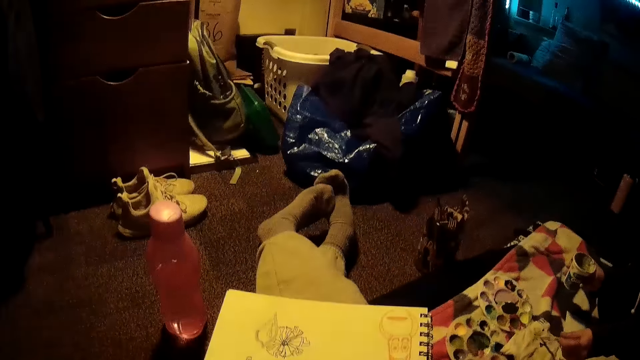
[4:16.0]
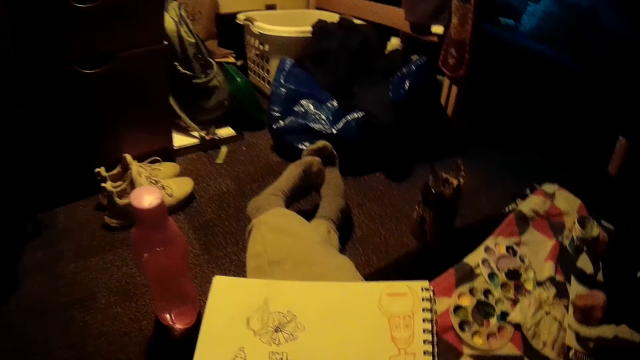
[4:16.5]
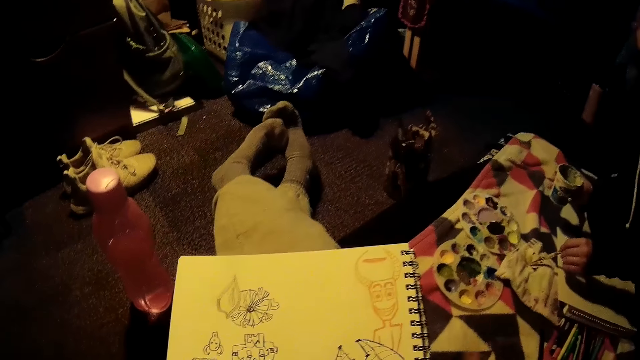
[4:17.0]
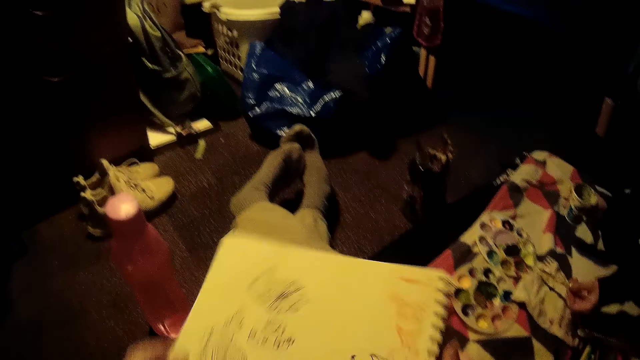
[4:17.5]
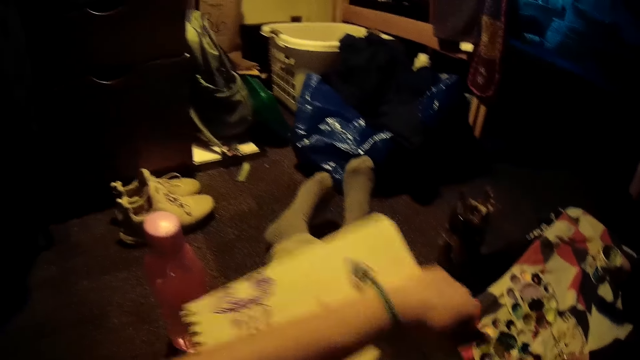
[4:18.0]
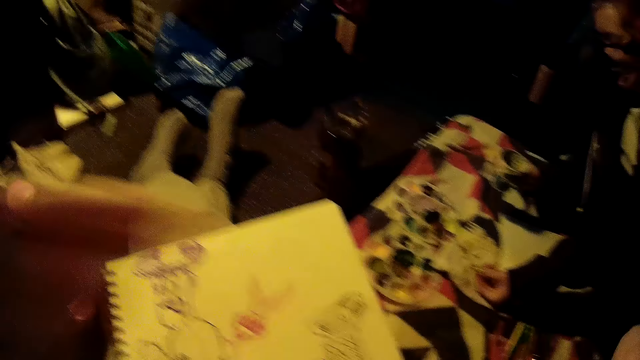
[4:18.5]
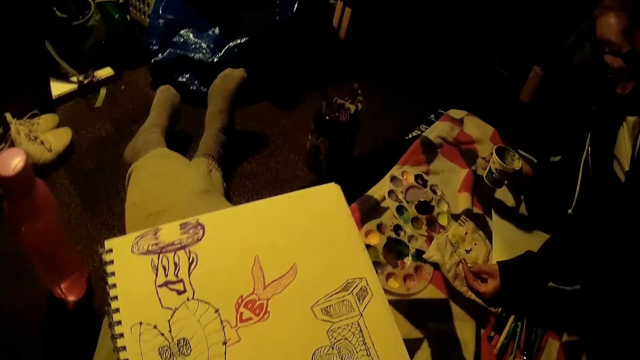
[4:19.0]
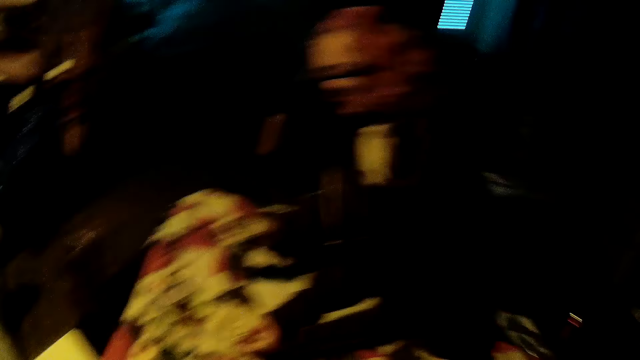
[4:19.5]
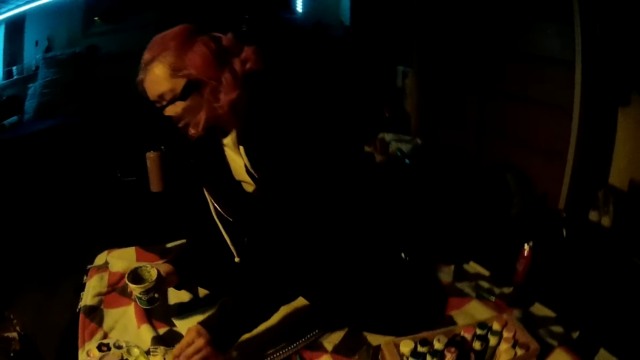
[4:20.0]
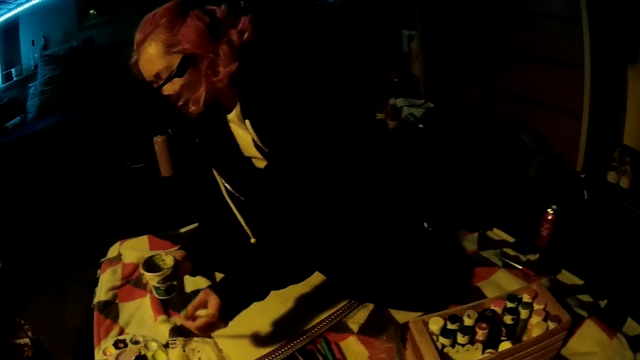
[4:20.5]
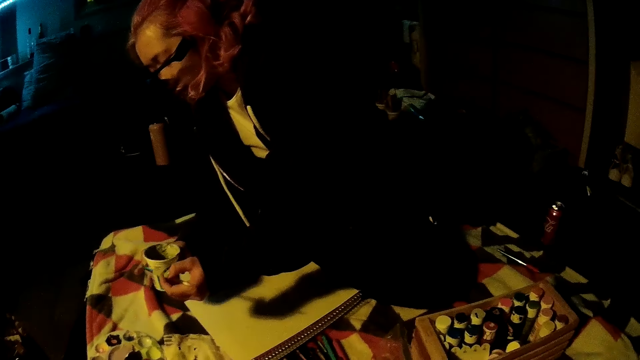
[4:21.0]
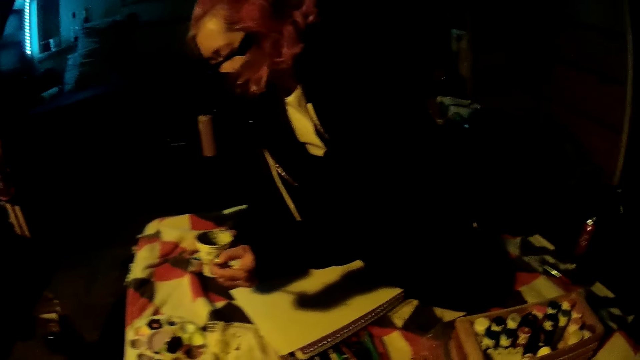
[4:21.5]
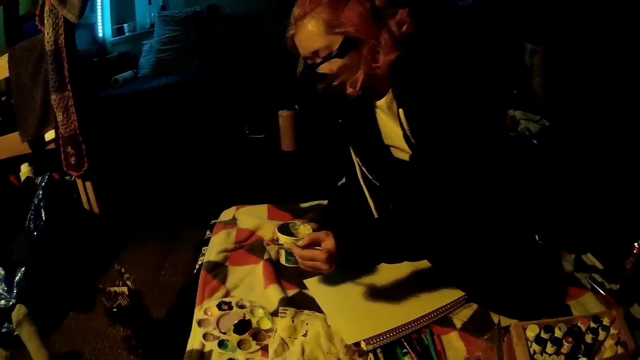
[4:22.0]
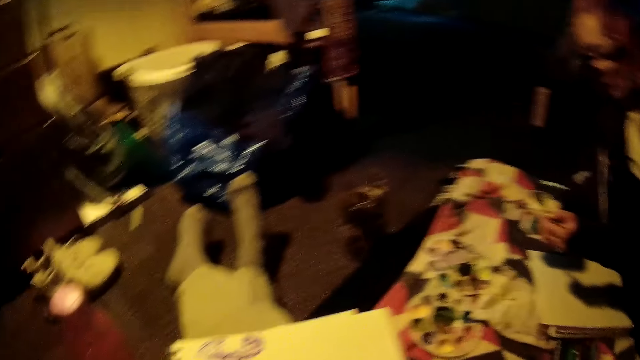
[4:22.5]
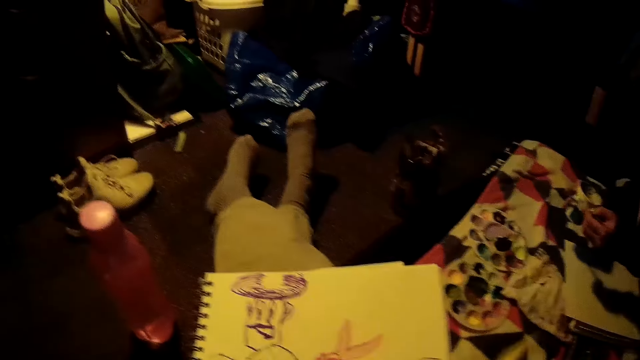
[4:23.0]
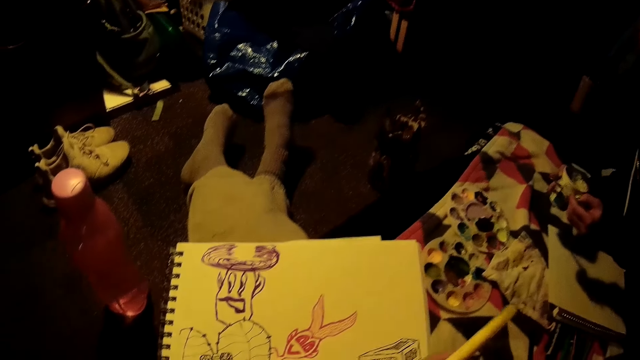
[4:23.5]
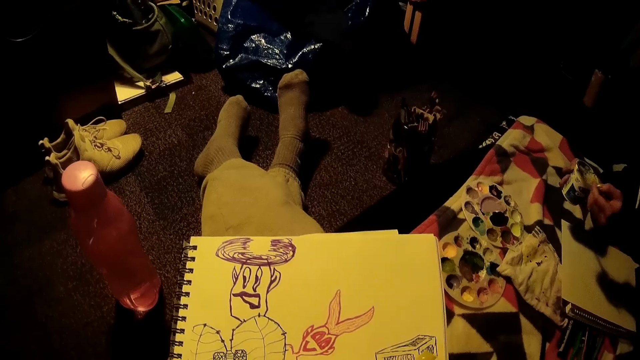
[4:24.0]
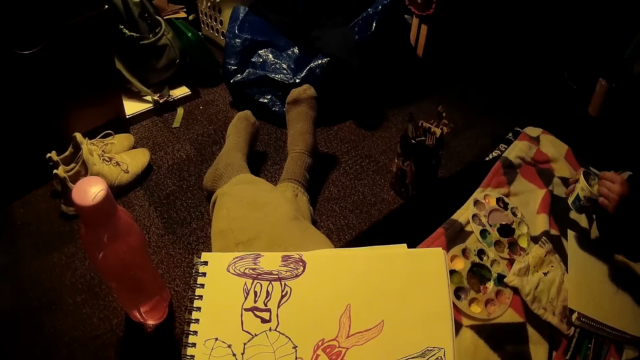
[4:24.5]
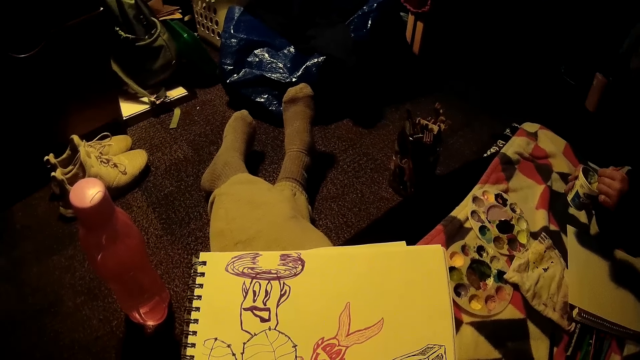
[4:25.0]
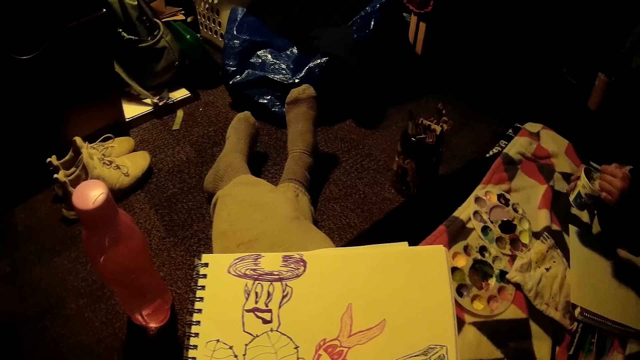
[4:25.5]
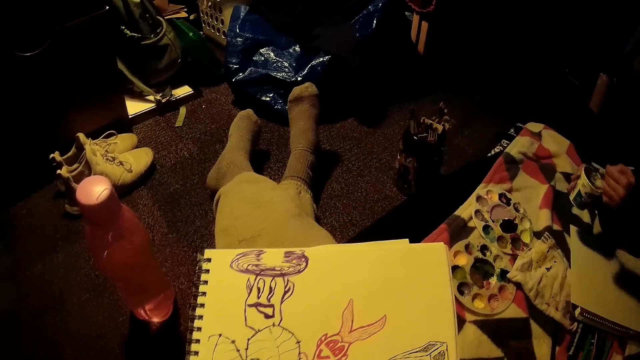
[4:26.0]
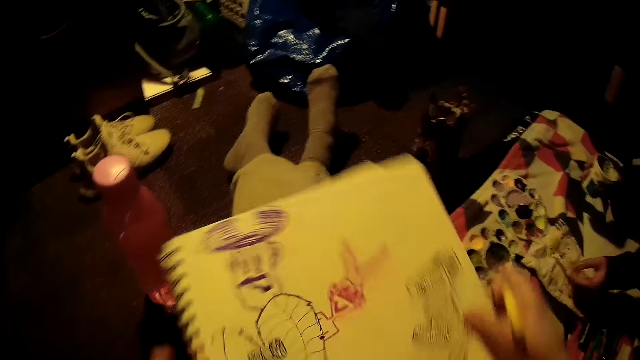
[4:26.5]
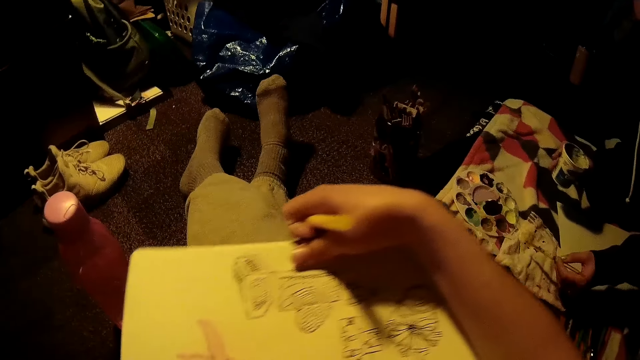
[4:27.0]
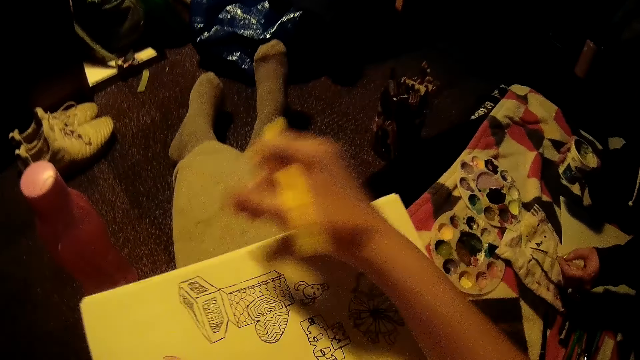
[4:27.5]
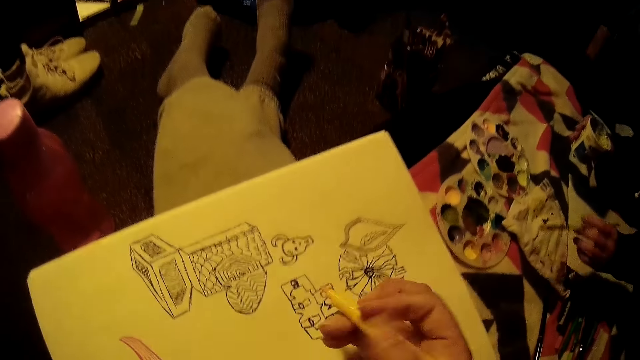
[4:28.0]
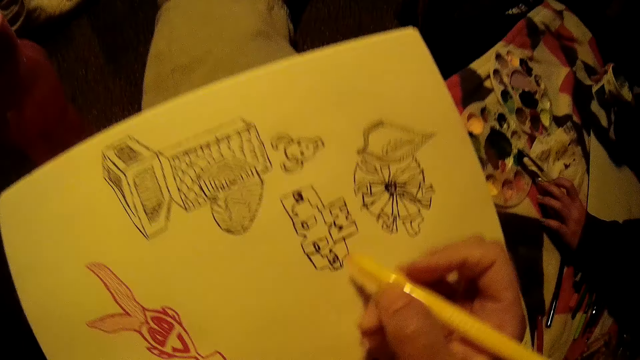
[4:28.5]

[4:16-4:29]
The woman wipes the drawing brush on a piece of cloth on the bed with her left hand. She wipes the drawing brush on the piece of cloth again. The camera wearer turns the drawing book with her hands. She places the drawing book on her legs with her hands. She looks around. She cleans the drawing brush with her right index finger. She looks around. The woman rinses the drawing brush inside the container of water with both hands. The camera wearer stares at the drawing. She turns the drawing book with her hands. The woman wipes the drawing brush on the piece of cloth on the bed with her left hand.

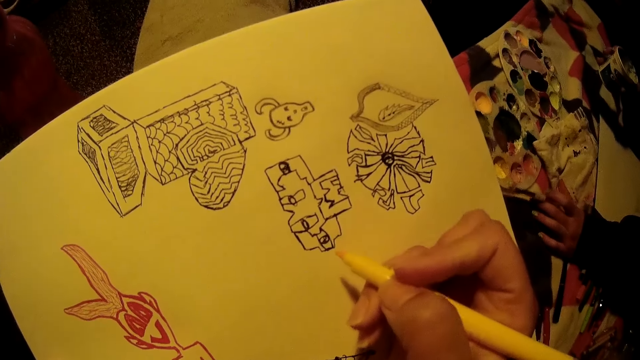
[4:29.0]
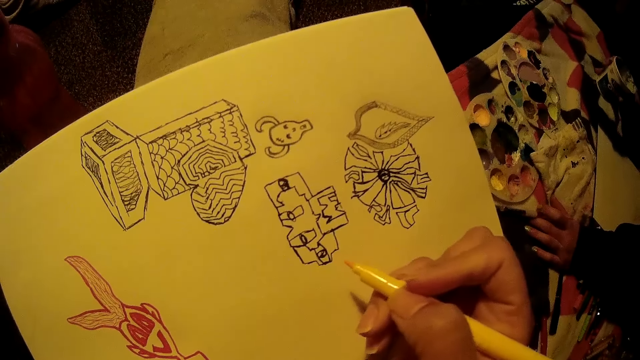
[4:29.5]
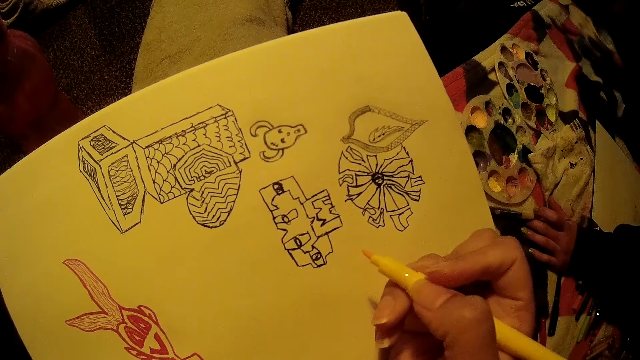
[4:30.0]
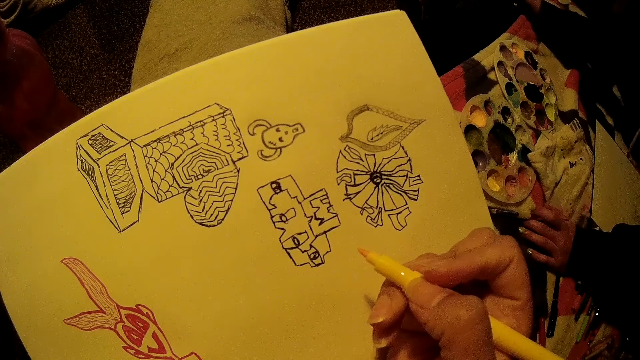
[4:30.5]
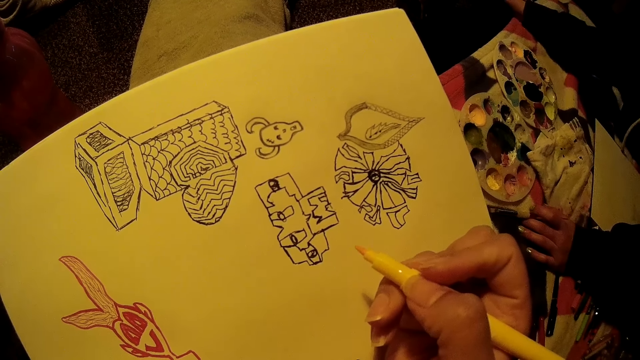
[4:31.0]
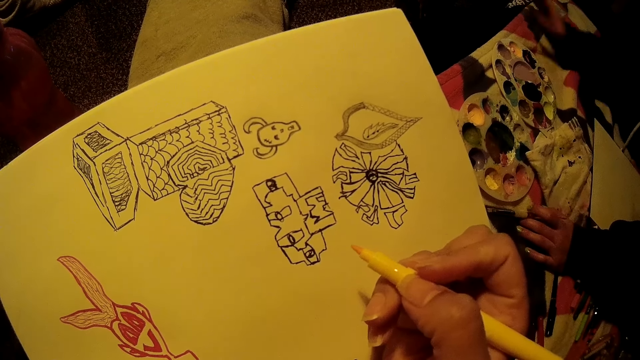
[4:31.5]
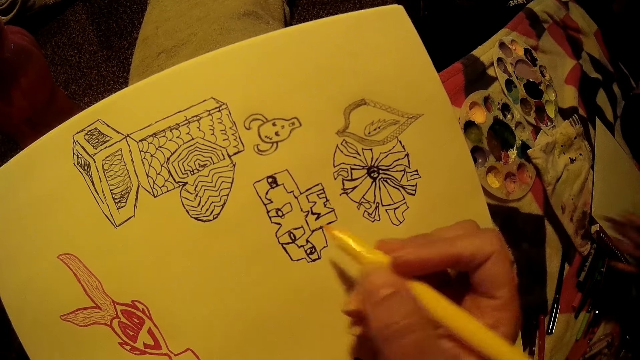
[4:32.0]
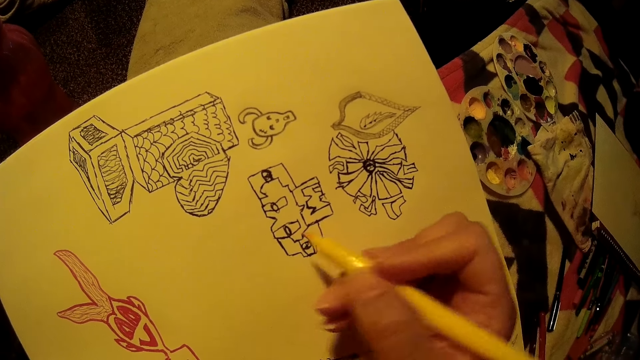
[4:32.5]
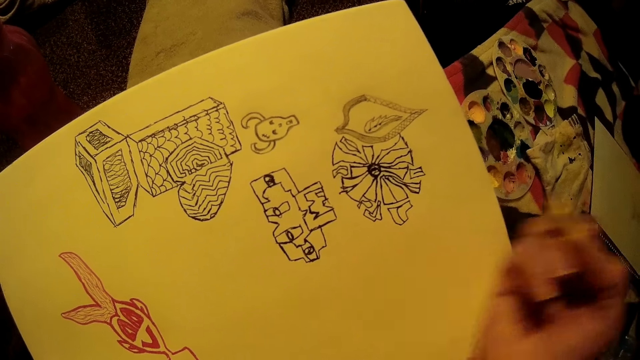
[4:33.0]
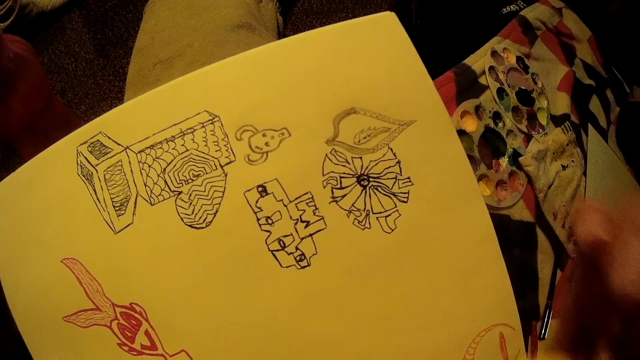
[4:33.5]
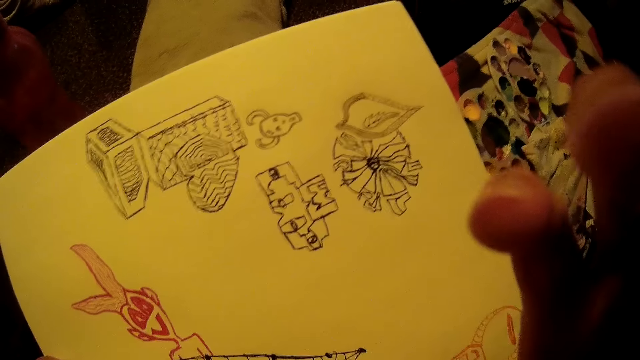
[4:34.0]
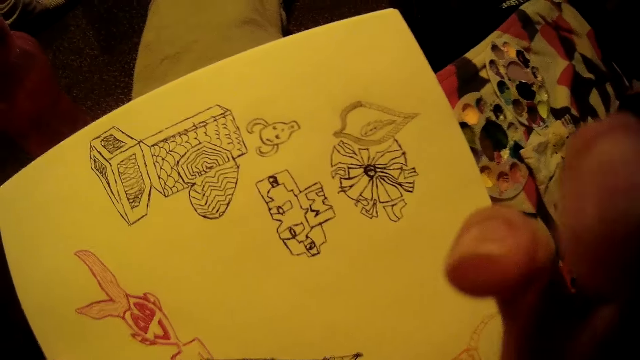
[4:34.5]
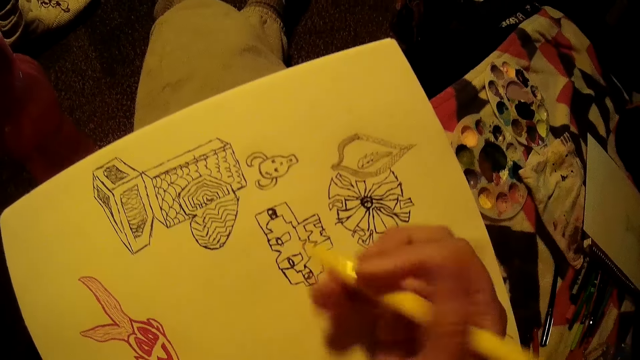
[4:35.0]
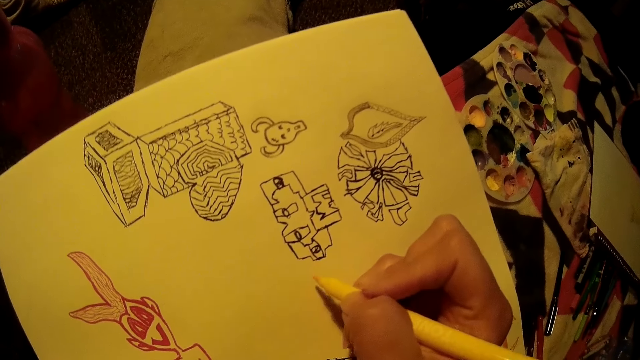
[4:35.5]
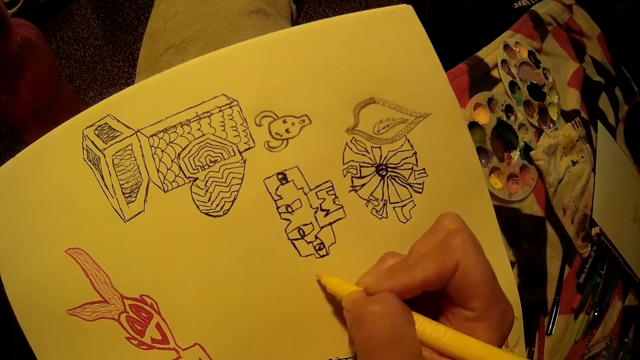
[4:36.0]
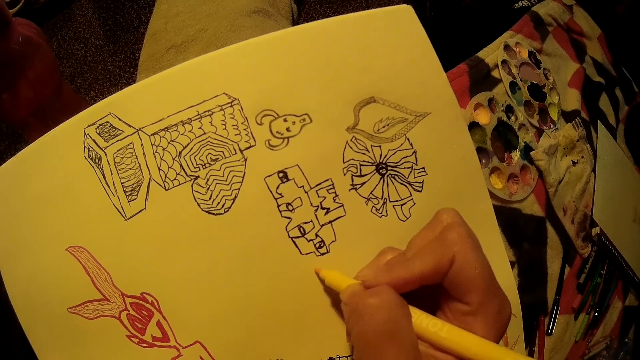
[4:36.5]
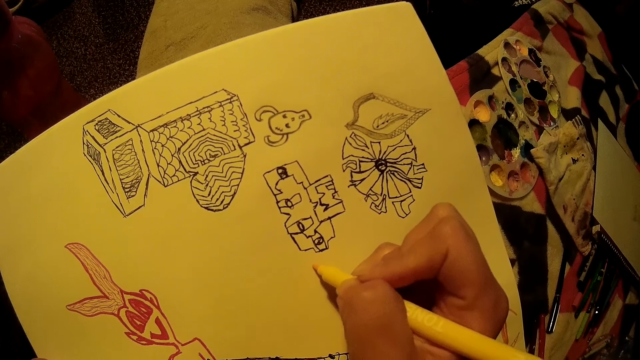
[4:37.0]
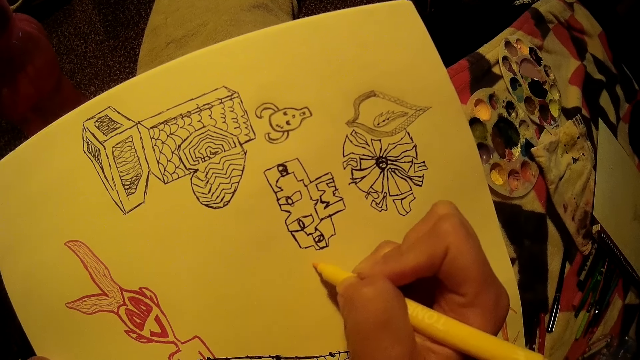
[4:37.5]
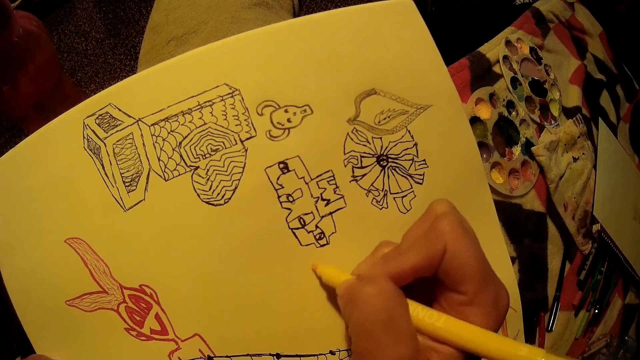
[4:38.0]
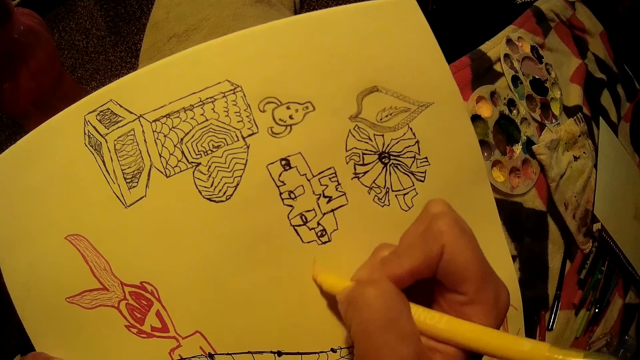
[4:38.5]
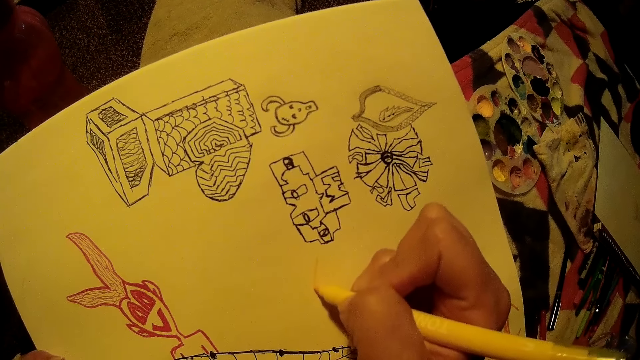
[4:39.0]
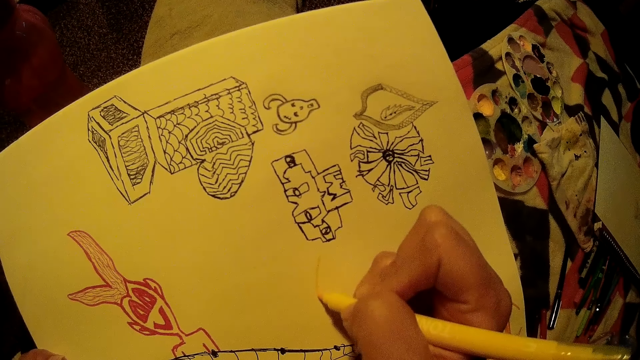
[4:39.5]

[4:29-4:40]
The woman drops the container of water on the floor with her right hand. The camera wearer stares at the drawing and holds a drawing pen. She lifts up the drawing pen. She touches her face with her right hand. She lifts up her hand. She draws on the drawing book with a colour pen in her right hand.
